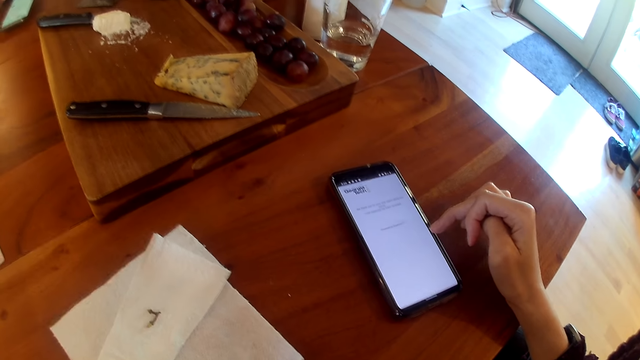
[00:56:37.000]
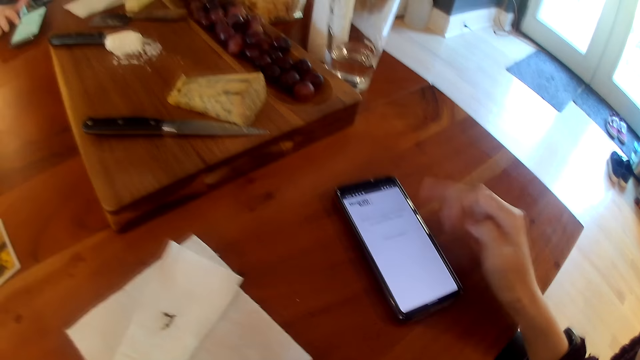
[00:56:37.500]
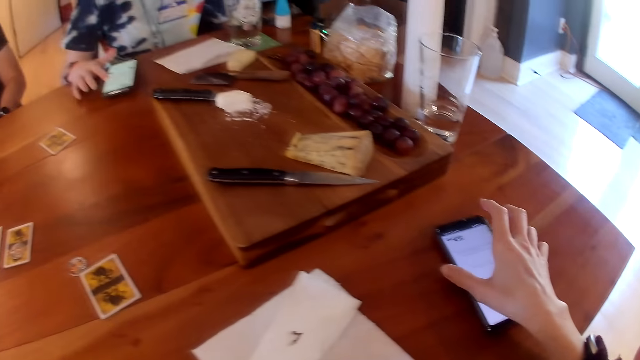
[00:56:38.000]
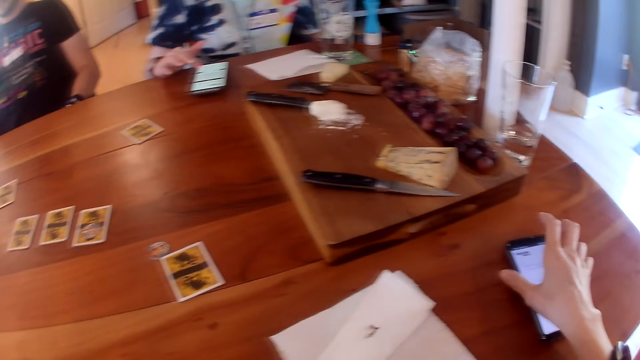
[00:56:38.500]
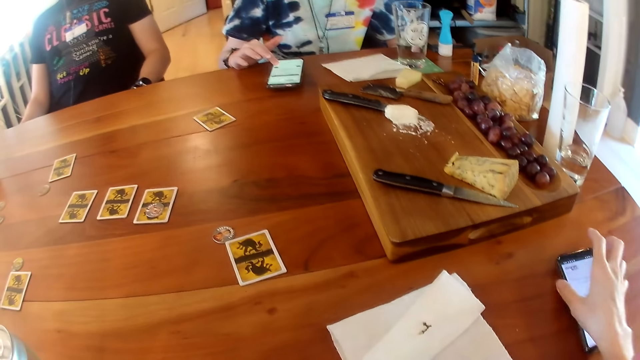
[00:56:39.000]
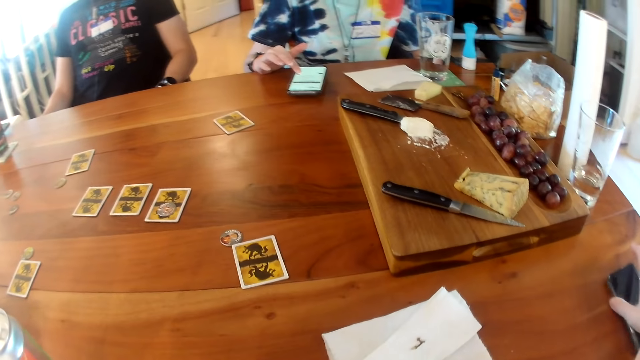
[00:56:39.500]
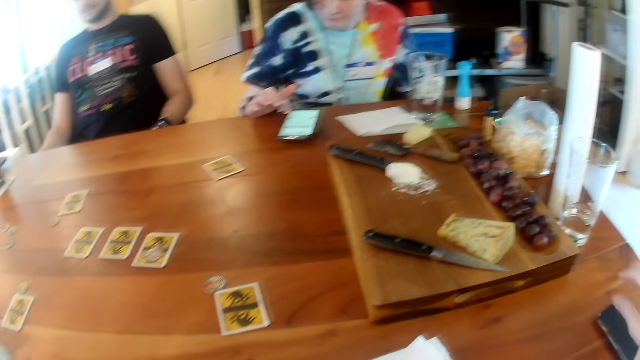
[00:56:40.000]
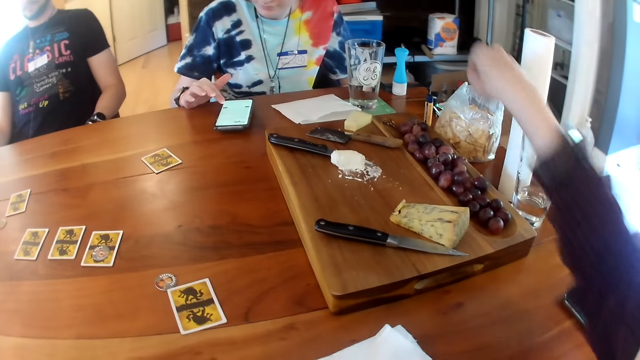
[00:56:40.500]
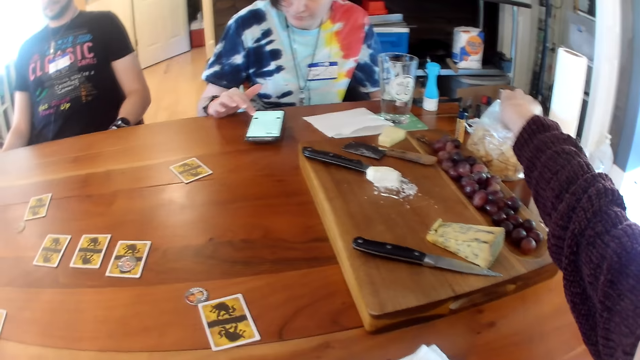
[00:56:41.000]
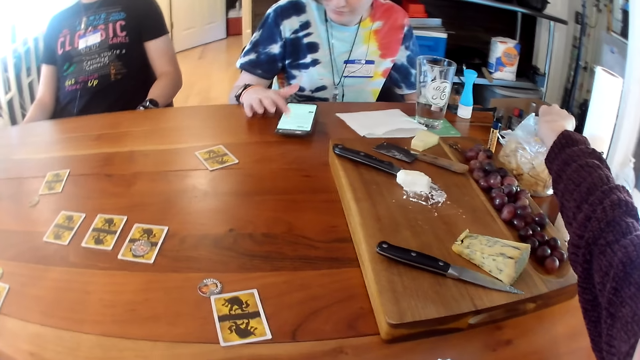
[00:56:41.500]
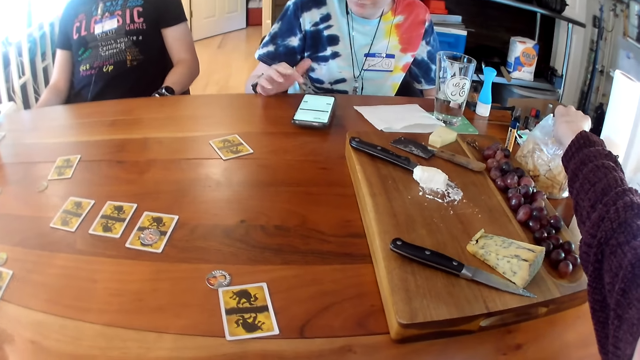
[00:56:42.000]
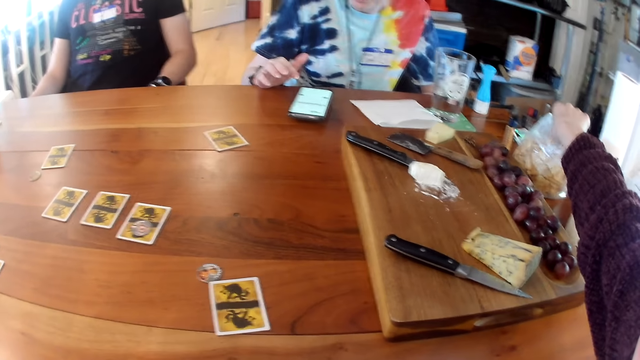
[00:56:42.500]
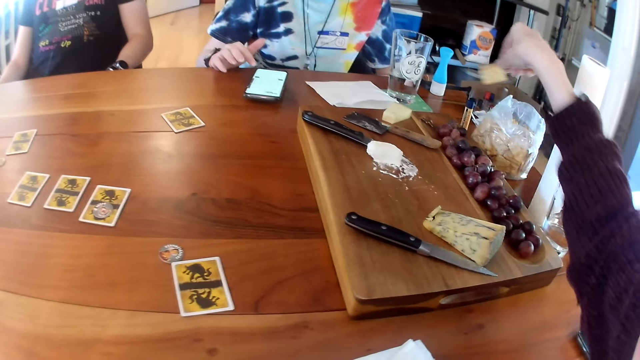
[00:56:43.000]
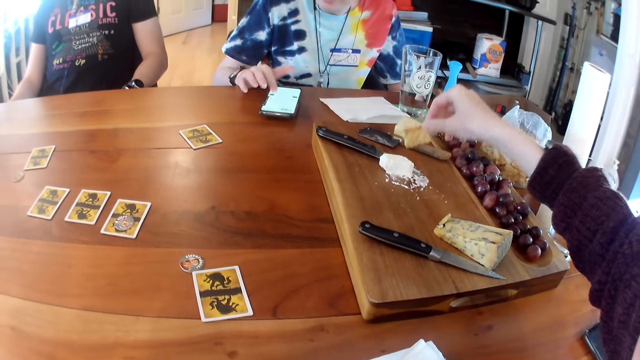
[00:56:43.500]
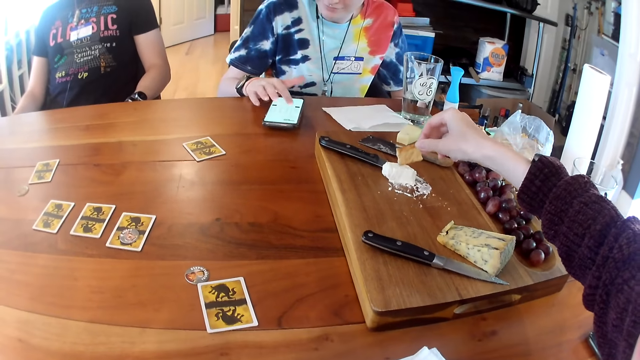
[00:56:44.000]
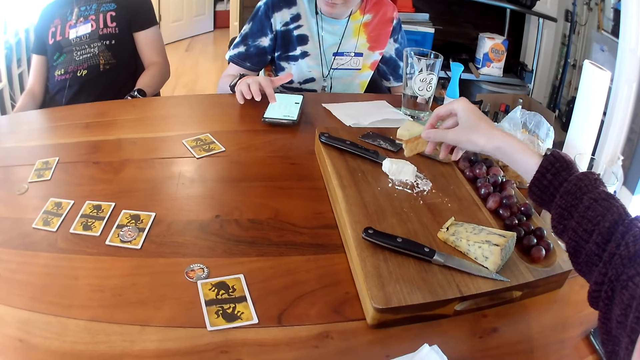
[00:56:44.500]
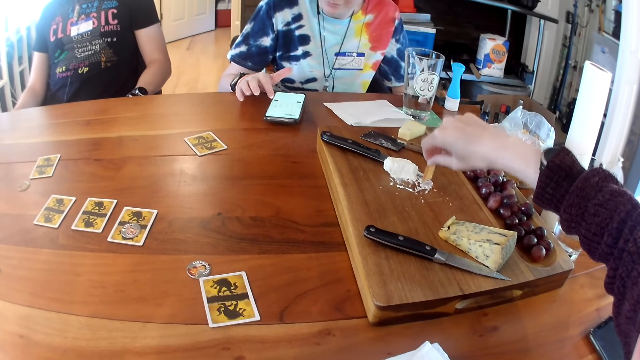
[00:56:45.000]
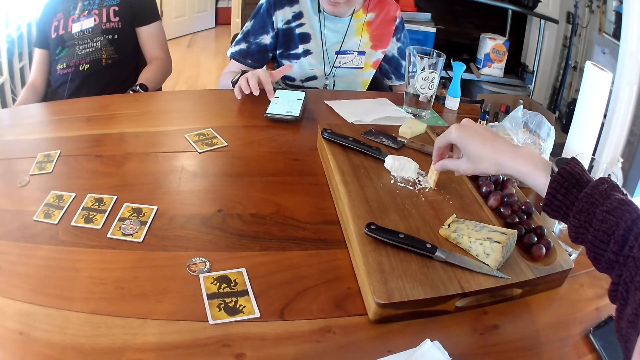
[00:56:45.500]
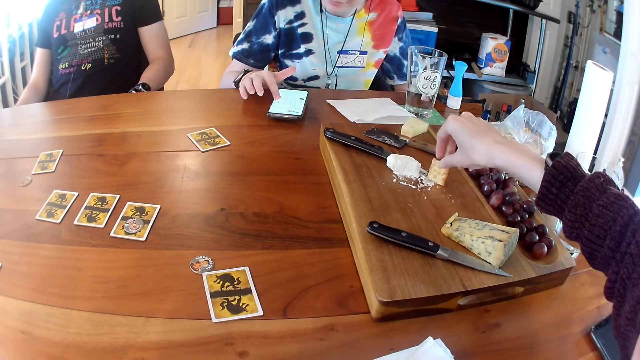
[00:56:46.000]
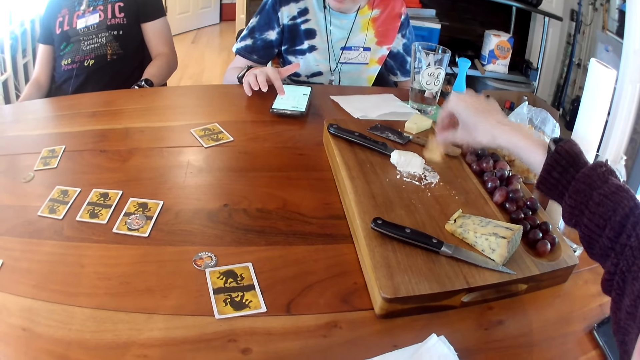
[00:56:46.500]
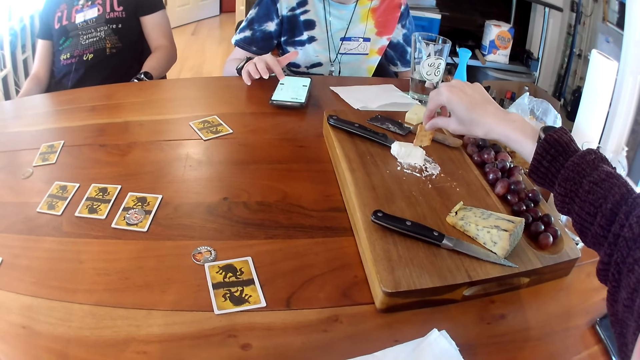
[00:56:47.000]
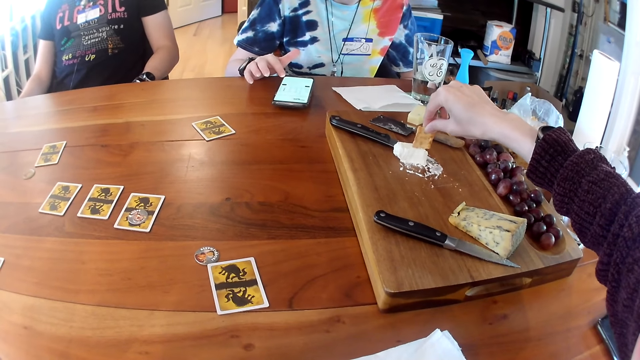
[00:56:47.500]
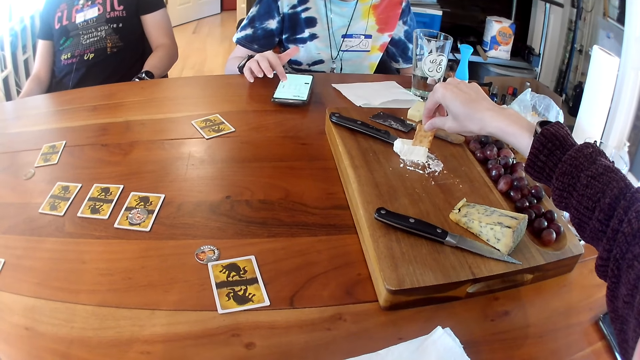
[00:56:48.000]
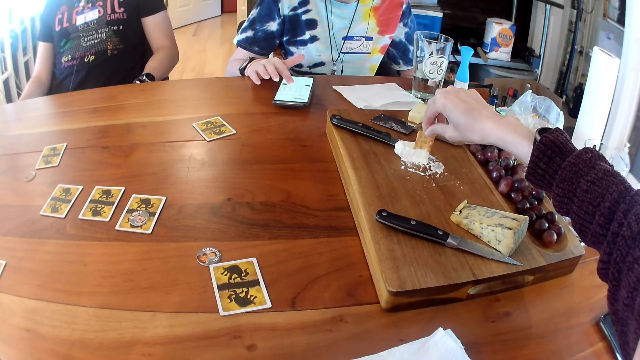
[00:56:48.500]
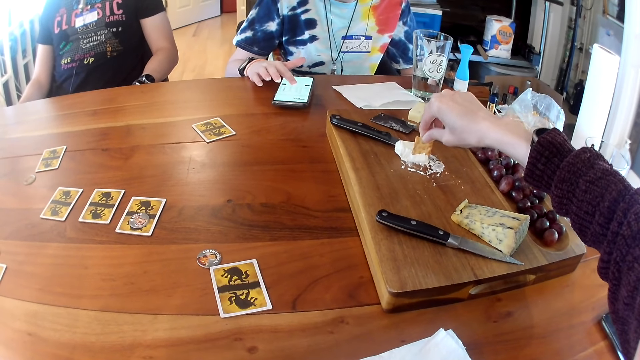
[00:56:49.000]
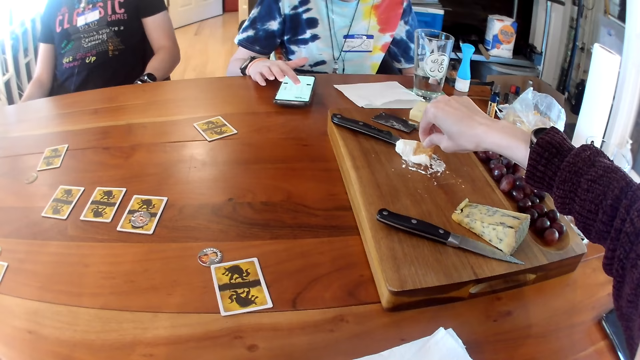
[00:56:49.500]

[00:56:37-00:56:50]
The camera wearer looks around the table. She adjusts the phone on the table with her right hand. She takes a piece of biscuit from a polythene bag on the table with her right hand. A person operates the phone on the table. The camera wearer rubs the biscuit in her right hand on some cream on a wooden tray. She rotates the biscuit on the table. She scoops something with the biscuit.

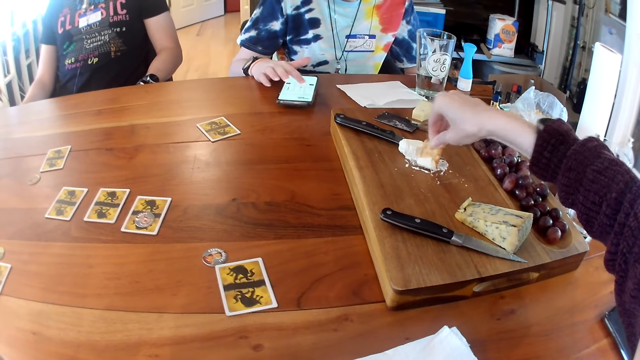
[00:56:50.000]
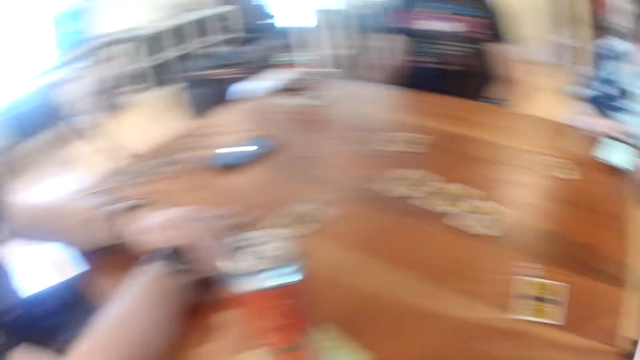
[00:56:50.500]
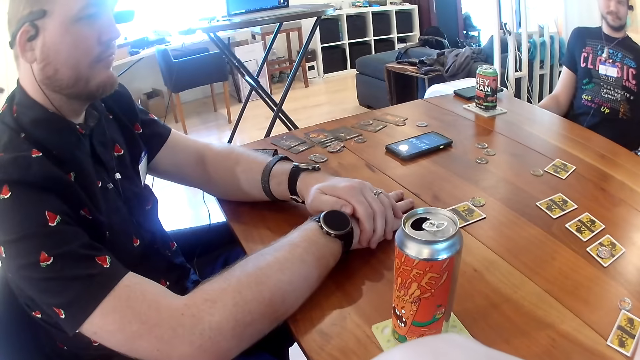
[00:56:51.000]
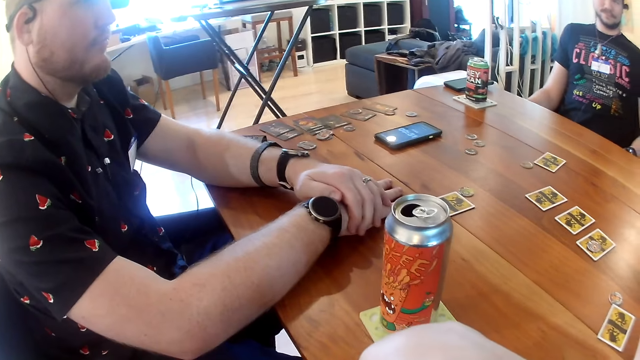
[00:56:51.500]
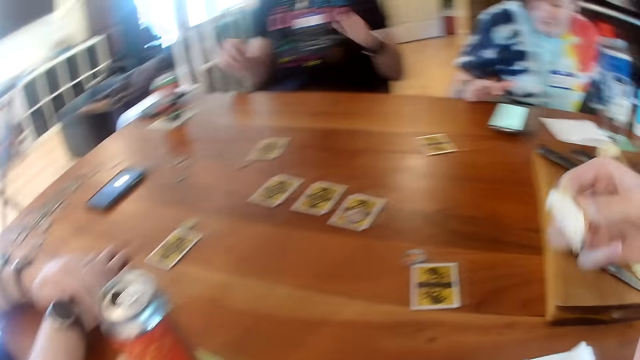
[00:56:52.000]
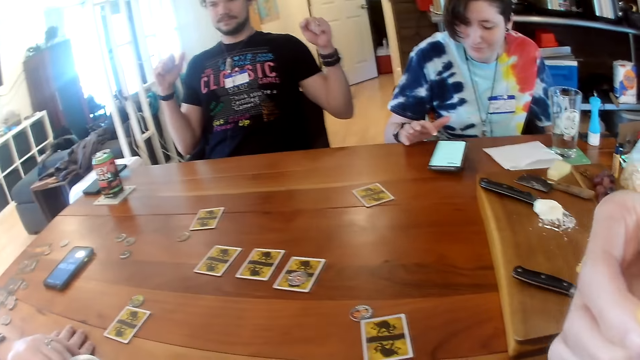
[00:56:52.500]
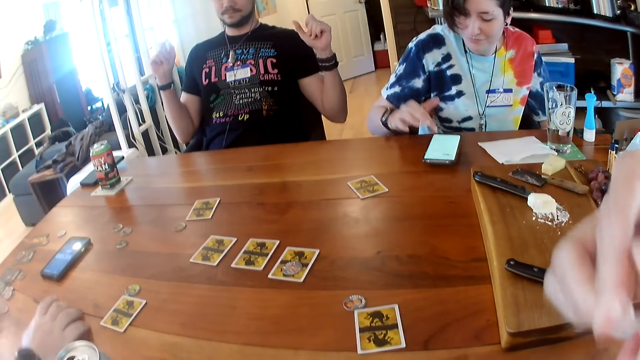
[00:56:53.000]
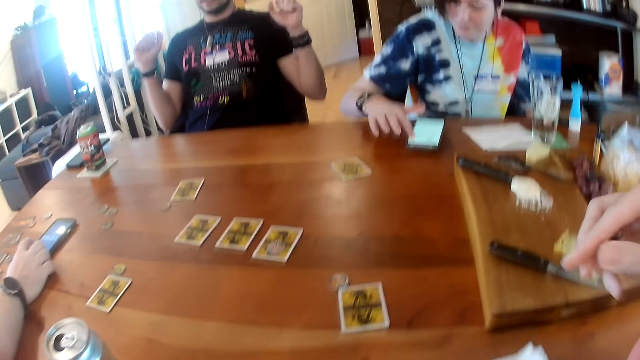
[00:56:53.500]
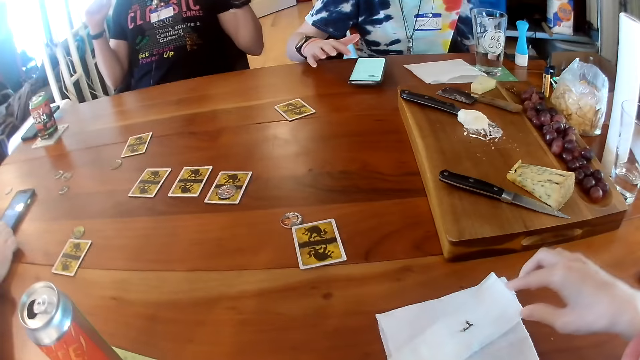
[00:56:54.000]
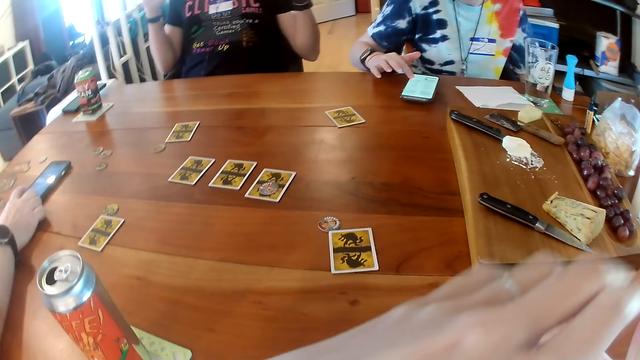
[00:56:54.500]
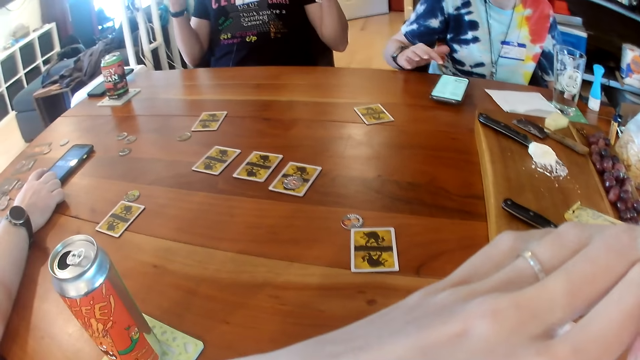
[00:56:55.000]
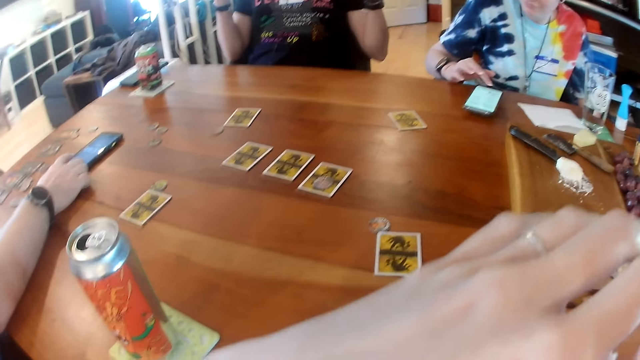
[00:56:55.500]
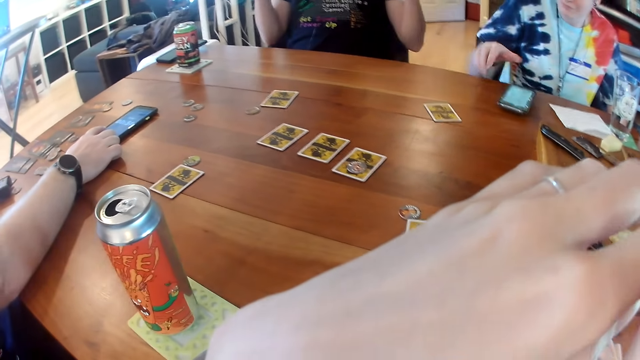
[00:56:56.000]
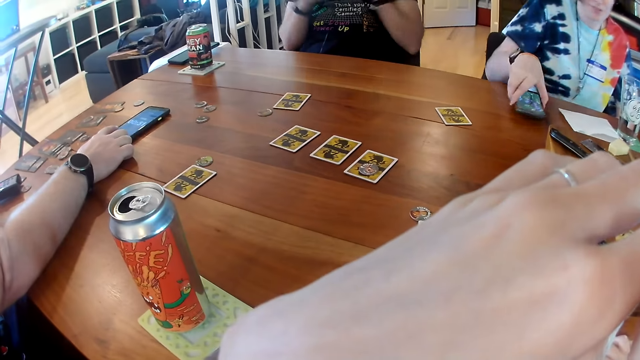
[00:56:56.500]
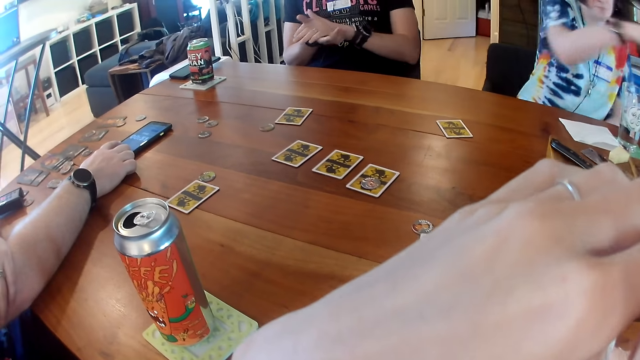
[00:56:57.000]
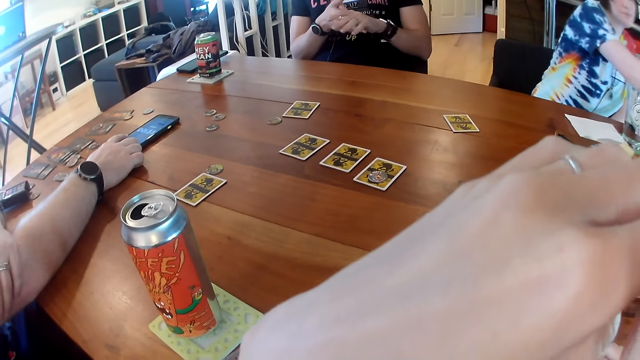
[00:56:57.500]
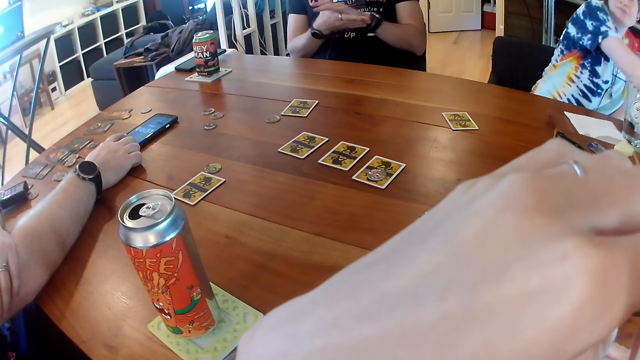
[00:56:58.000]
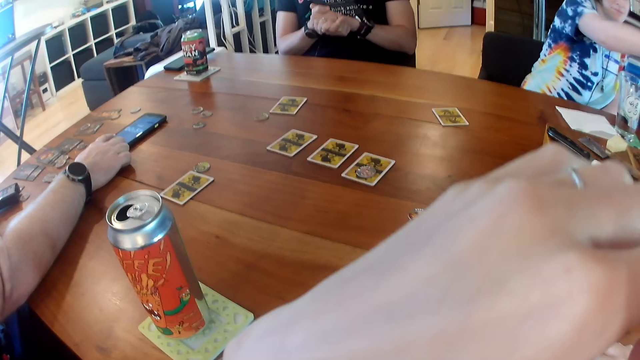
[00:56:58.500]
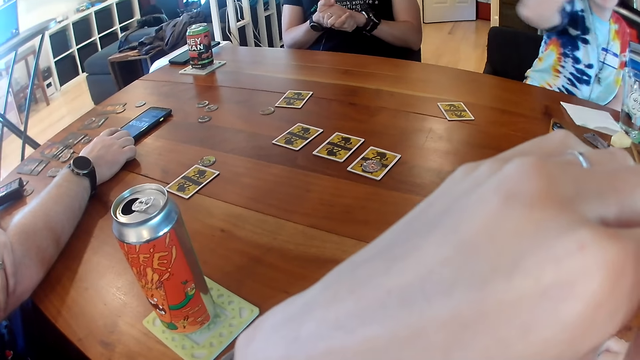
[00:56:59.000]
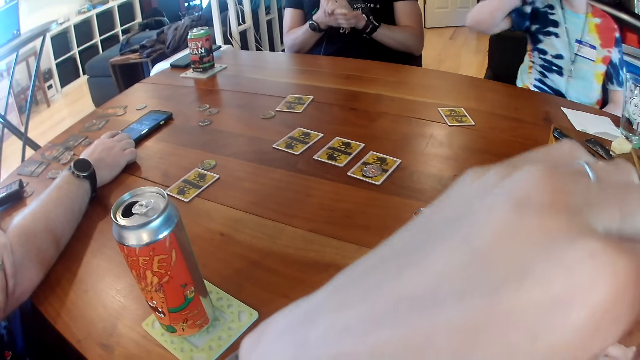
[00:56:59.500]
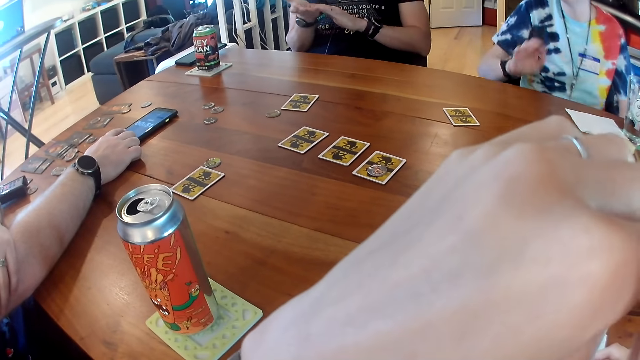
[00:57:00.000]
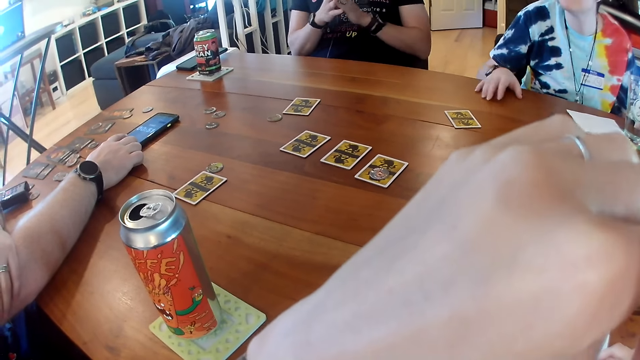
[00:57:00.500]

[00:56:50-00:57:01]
The camera wearer looks around the table. She eats the biscuit in her right hand. The man operates the phone on the table with his right hand. The man interacts with the people on the table. The woman picks up the phone from the table with her right hand. The woman moves the phone on the table. The camera wearer stares at the cards on the table.
